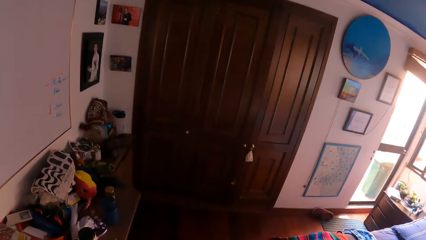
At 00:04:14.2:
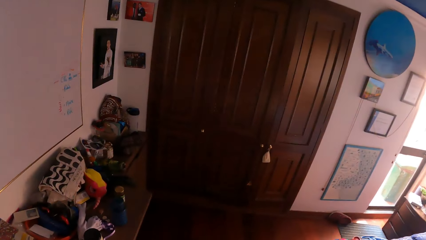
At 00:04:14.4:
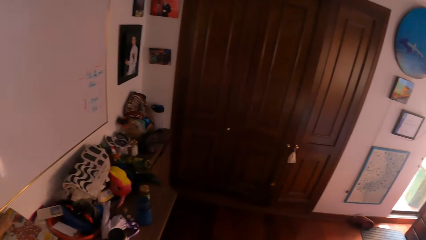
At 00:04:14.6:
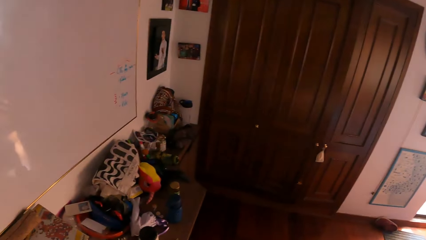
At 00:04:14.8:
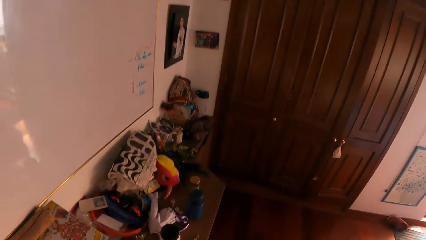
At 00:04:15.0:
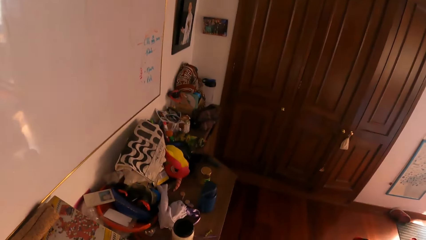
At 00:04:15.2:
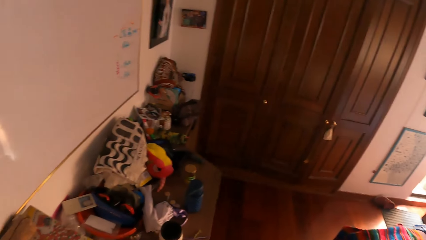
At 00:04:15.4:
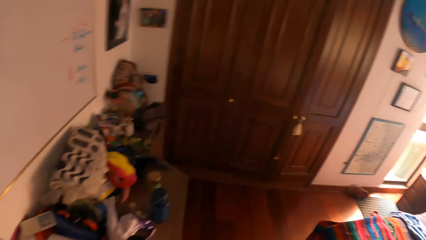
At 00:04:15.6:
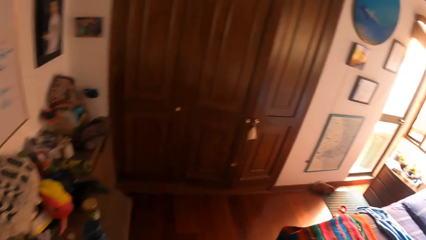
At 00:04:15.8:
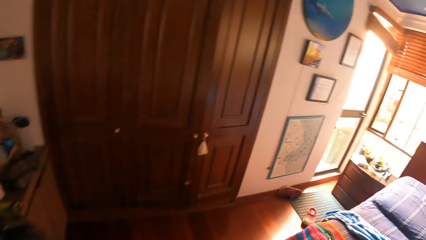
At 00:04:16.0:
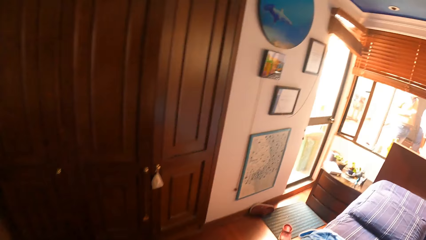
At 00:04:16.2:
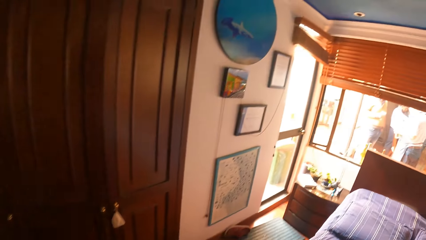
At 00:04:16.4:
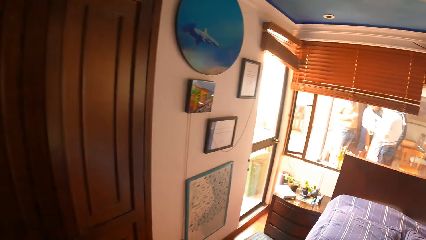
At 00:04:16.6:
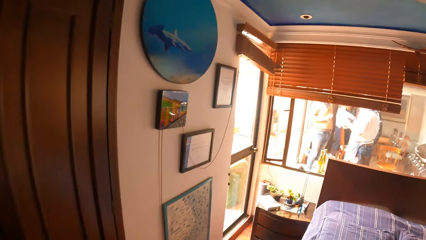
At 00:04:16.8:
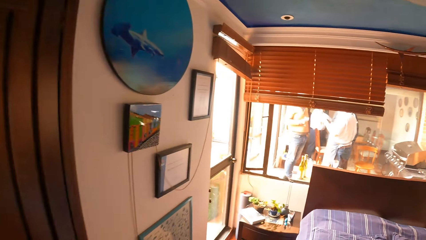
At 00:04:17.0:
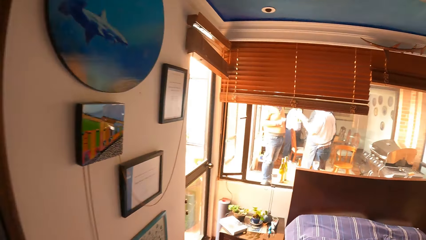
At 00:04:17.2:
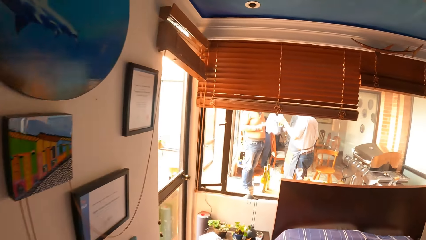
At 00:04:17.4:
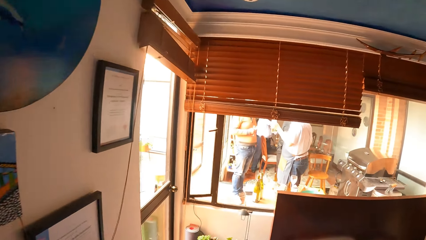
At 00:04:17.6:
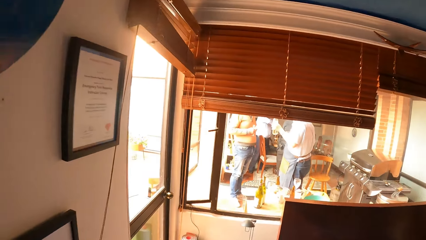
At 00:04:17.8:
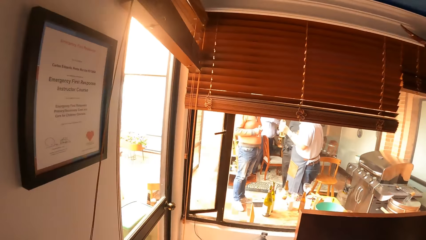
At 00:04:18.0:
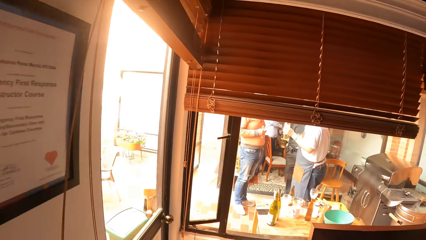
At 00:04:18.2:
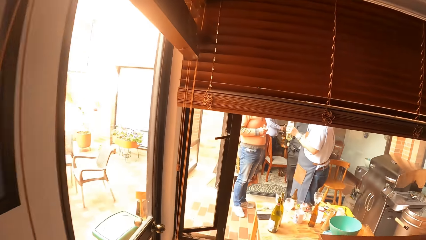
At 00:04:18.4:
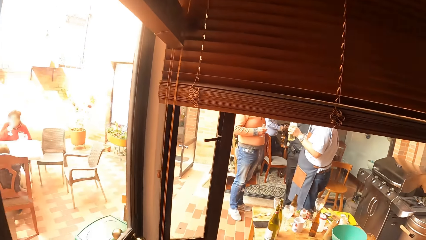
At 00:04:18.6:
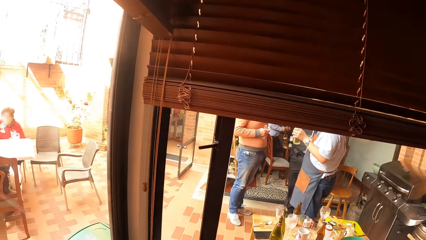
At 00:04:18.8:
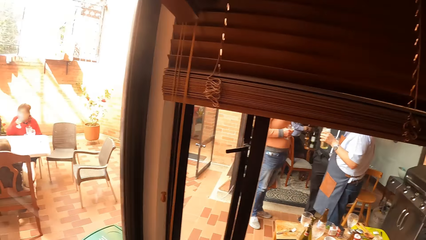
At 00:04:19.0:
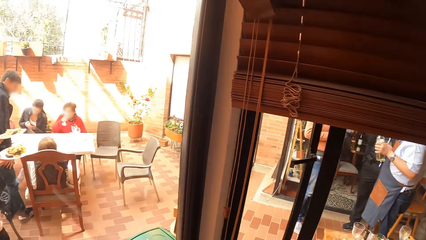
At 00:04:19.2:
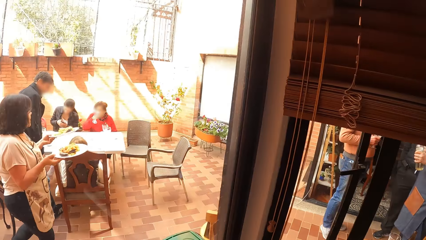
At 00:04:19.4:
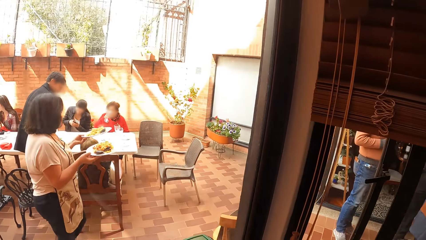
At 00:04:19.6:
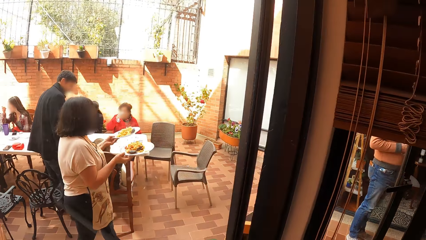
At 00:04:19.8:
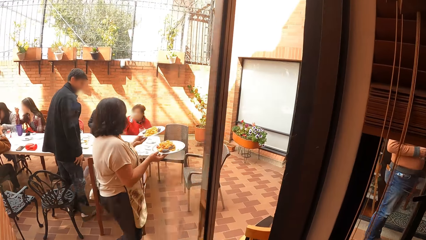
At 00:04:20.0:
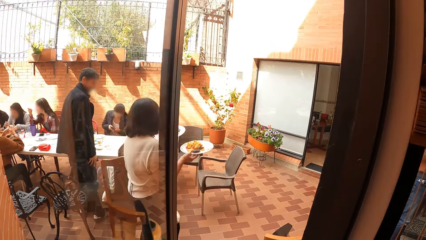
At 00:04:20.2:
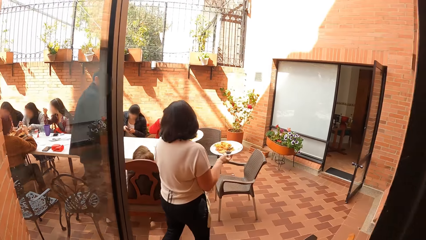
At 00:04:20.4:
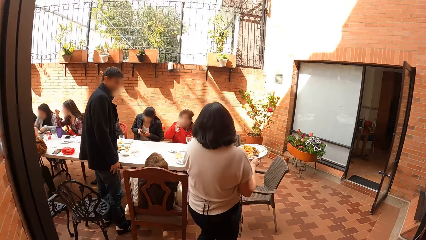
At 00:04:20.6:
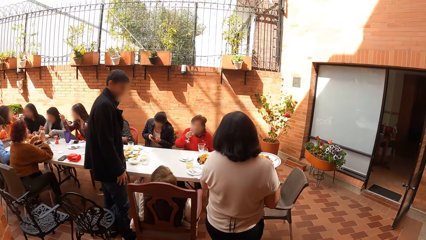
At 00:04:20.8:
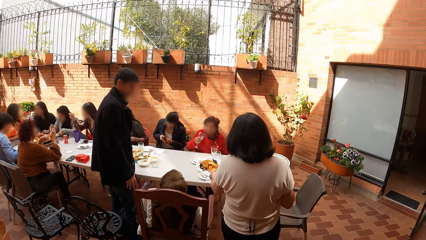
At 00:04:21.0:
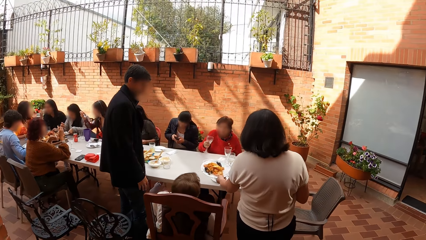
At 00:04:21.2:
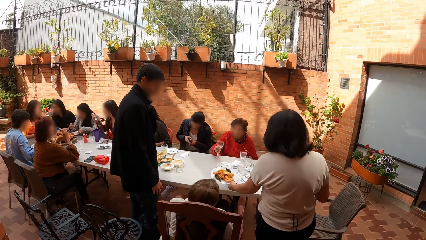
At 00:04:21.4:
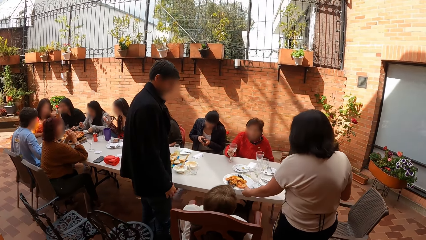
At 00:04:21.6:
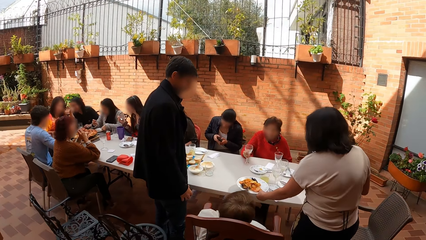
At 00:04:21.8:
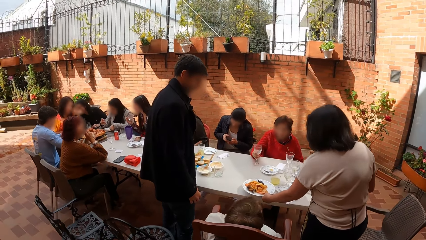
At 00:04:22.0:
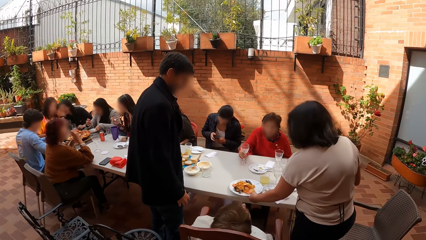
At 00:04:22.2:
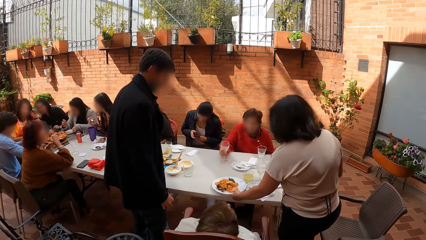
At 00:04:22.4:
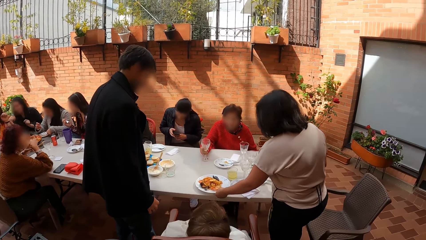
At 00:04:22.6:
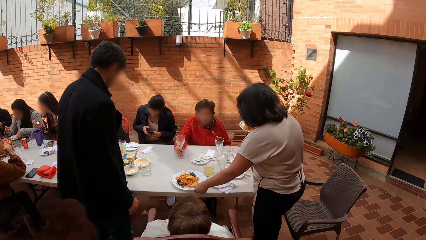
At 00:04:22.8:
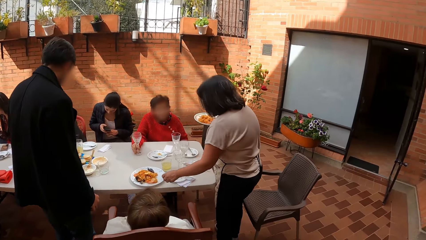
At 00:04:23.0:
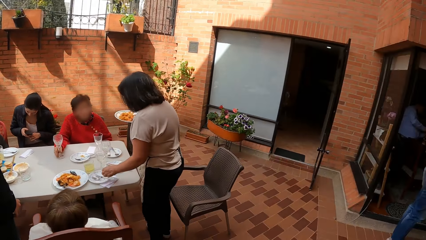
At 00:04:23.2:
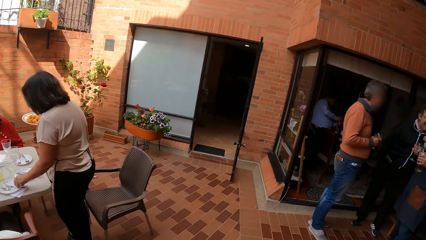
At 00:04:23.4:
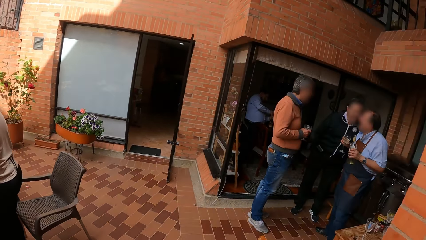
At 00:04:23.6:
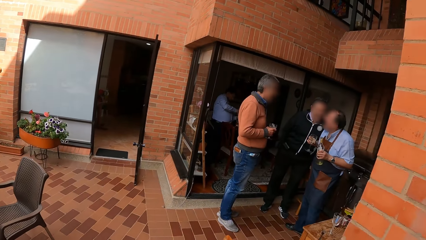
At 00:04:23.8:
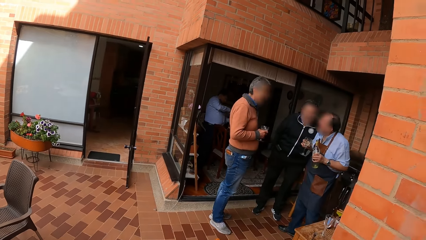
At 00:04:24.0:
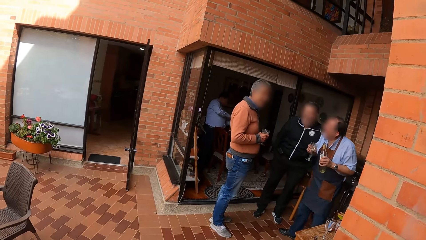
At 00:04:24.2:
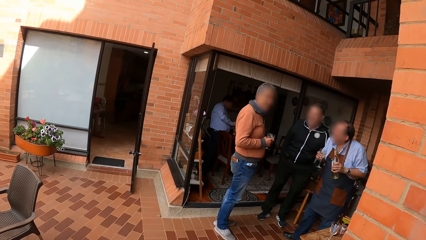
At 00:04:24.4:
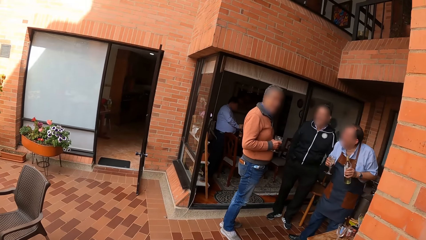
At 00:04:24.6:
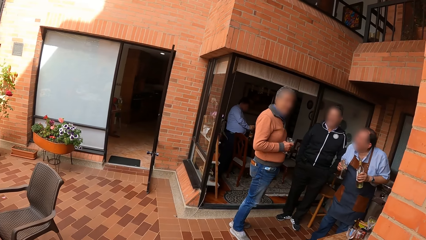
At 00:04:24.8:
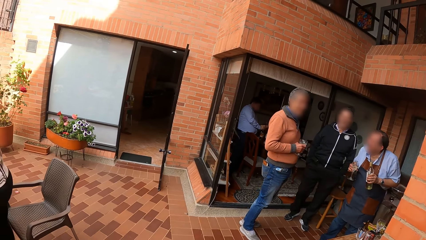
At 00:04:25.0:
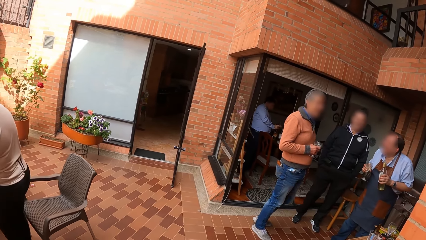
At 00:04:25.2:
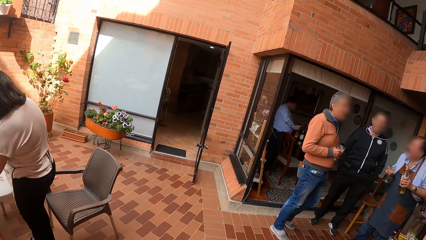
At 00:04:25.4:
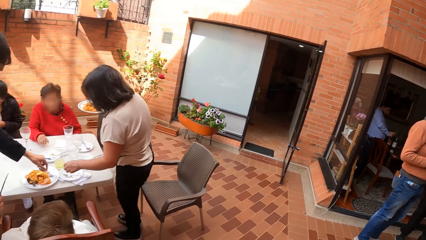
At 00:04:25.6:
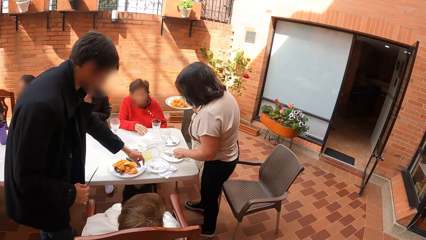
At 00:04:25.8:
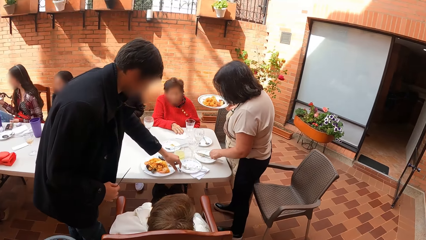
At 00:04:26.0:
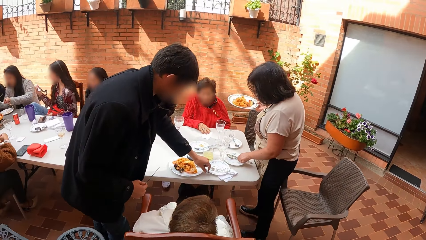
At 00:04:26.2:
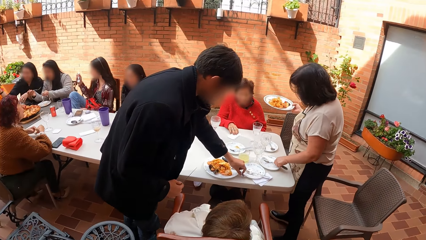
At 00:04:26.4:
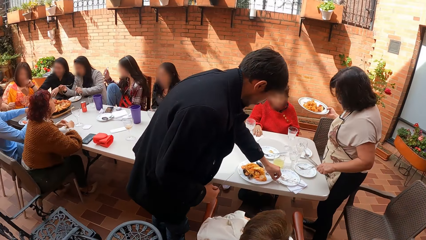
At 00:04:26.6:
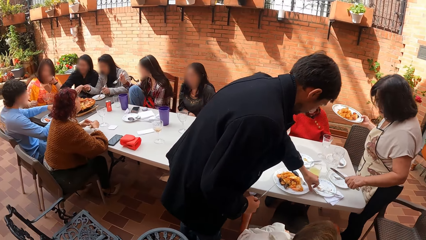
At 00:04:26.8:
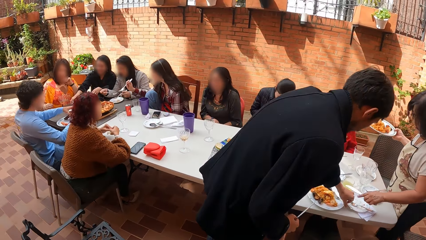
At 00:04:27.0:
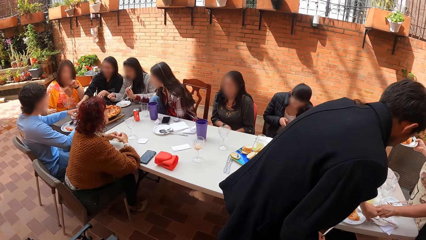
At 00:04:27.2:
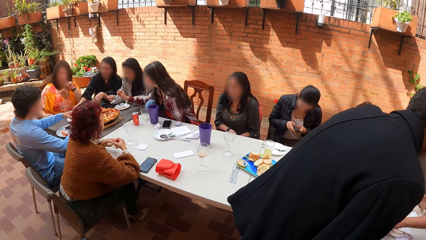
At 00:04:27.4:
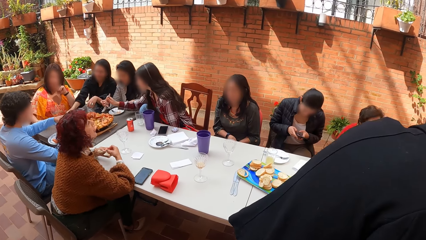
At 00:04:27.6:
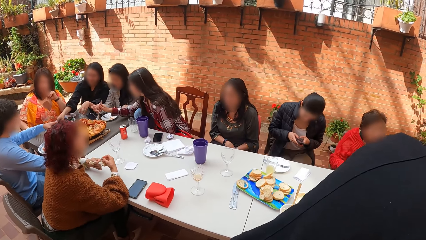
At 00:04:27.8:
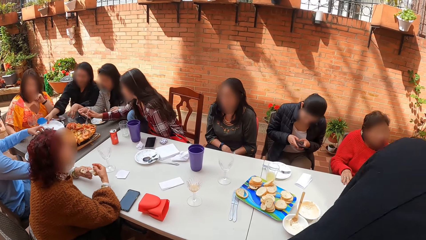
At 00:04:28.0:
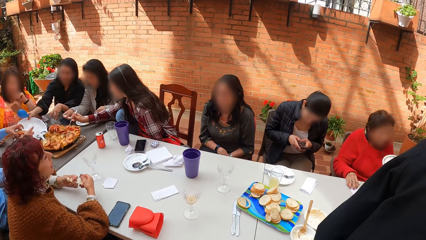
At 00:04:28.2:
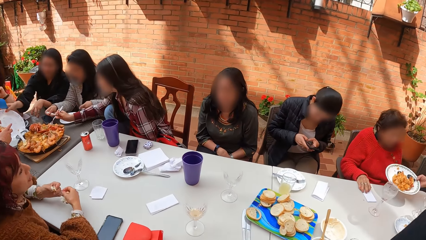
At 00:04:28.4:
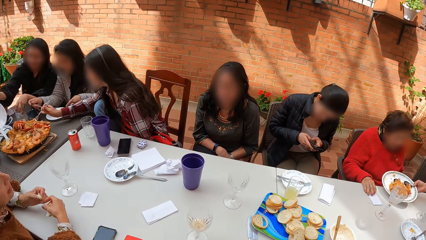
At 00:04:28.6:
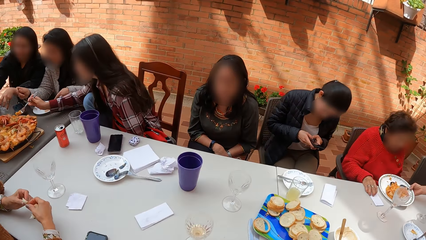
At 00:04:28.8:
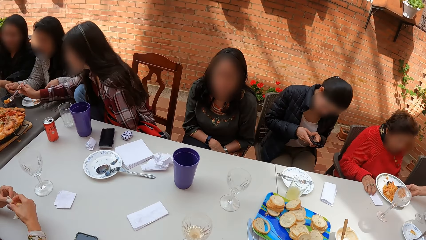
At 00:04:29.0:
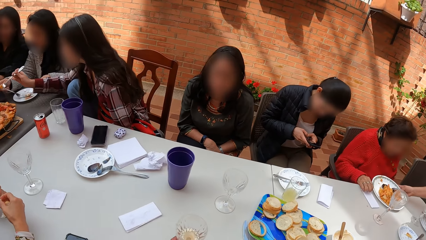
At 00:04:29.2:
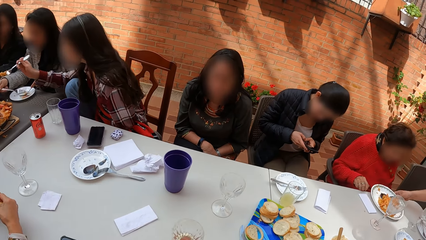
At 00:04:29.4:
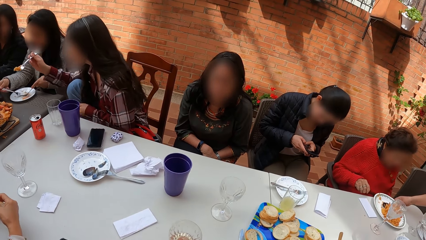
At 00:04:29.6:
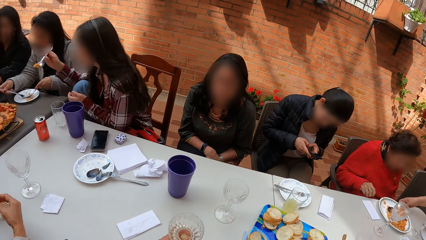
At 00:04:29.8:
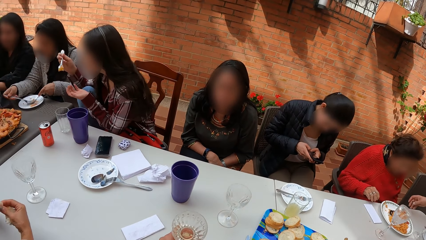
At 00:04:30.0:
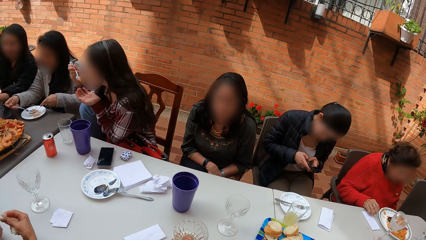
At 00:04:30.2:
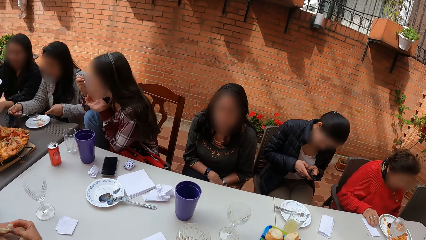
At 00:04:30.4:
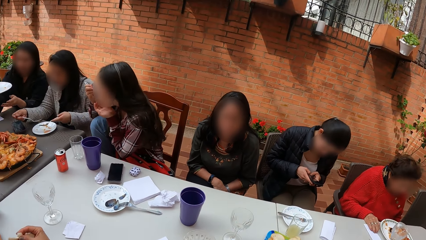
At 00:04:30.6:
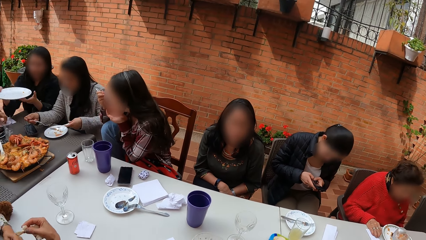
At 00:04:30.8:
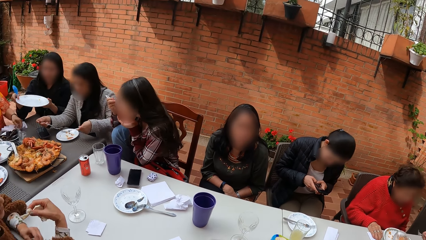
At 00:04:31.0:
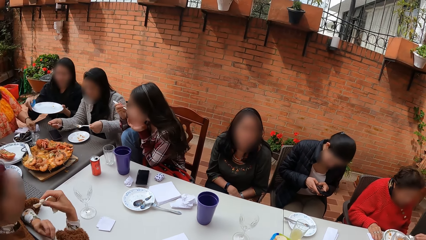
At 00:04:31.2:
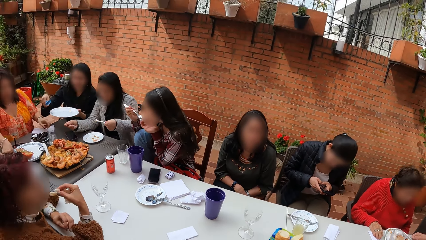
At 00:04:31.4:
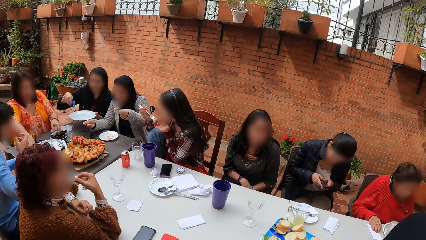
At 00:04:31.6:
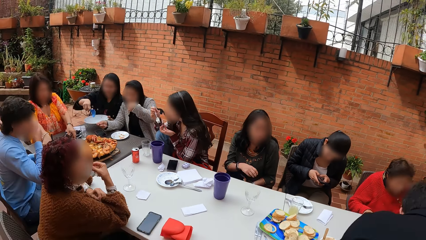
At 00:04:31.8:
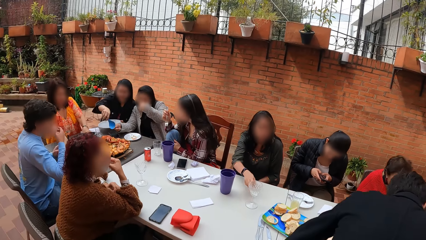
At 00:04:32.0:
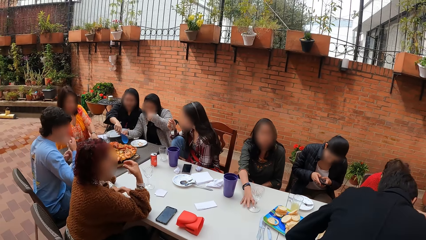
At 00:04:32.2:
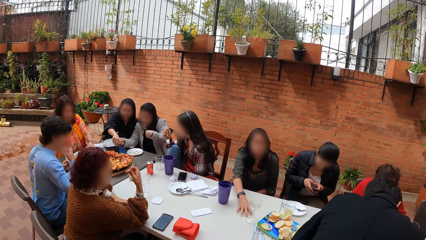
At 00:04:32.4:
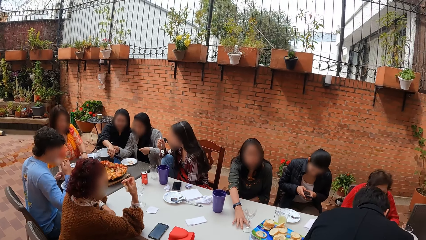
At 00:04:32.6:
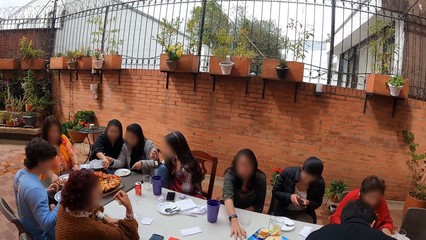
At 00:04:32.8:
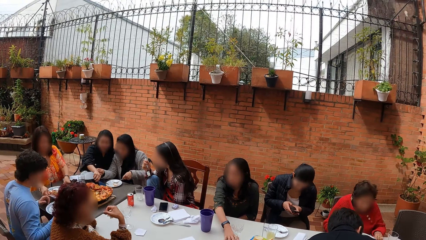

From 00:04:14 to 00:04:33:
The camera wearer opens a door with his right hand. He walks out of the room. A woman walks around with food. The woman drops a plate of food on the table with her left hand. A man holds a cup in his right hand. Another man holds a cup in his right hand. The camera wearer looks around. Another woman moves a serviette on the table with her right hand. The first woman moves a knife on the table with her left hand. Another woman eats food from the plate on the table with the fork in her right hand. The camera wearer picks up a cup on the table with his left hand. The first woman drops a plate of food on the table with her right hand. Another woman passes a plate in her right hand to her left hand.
